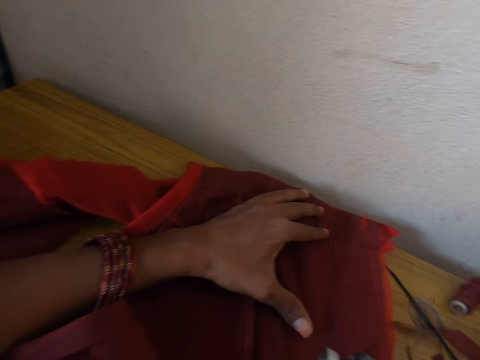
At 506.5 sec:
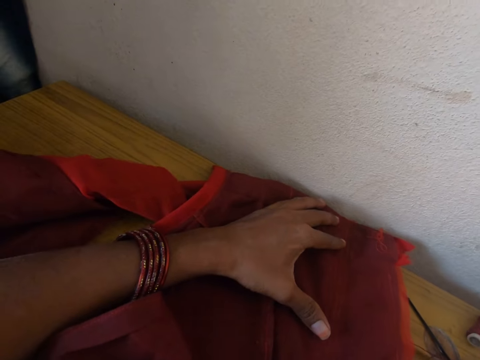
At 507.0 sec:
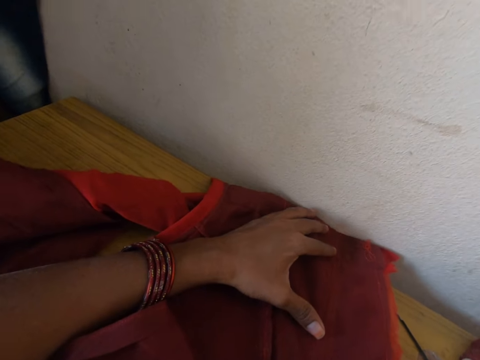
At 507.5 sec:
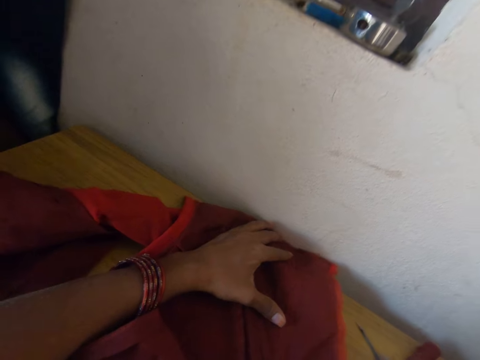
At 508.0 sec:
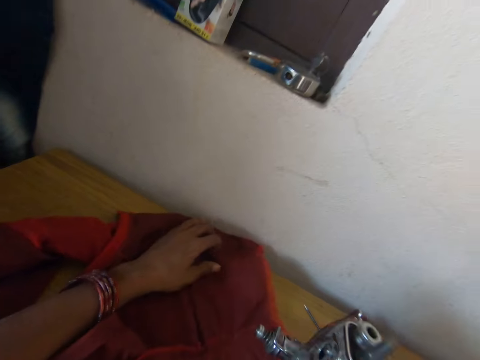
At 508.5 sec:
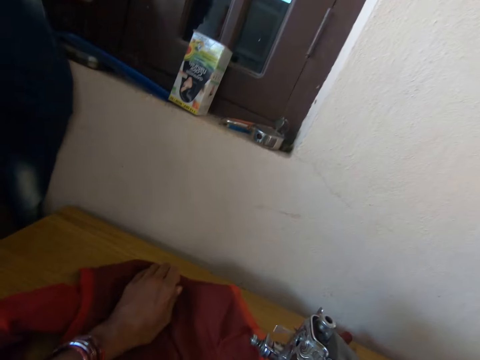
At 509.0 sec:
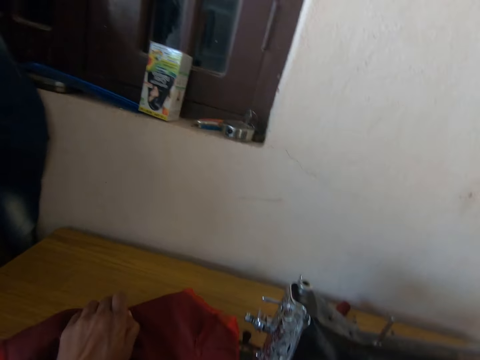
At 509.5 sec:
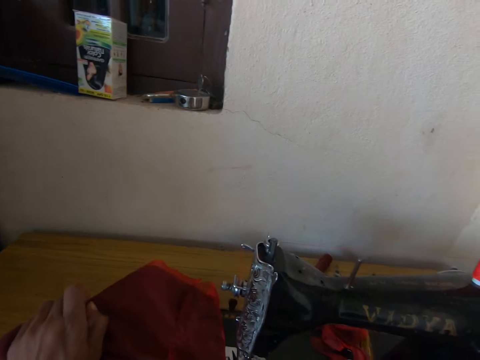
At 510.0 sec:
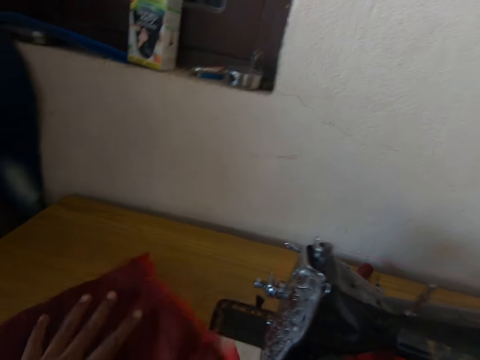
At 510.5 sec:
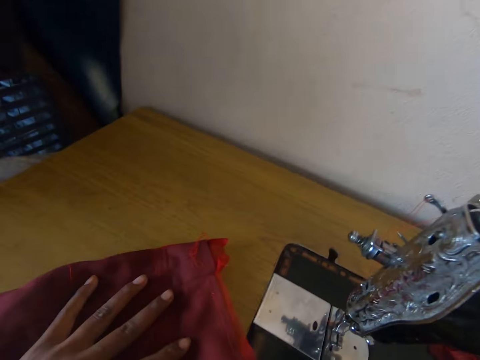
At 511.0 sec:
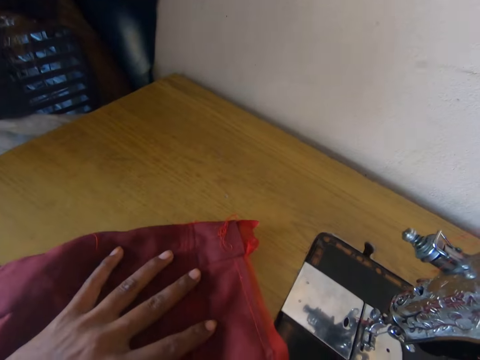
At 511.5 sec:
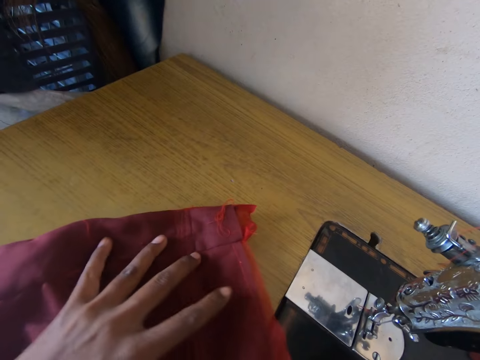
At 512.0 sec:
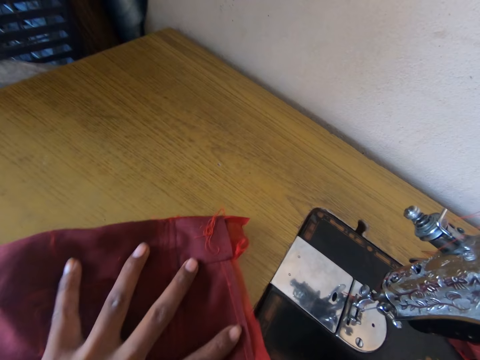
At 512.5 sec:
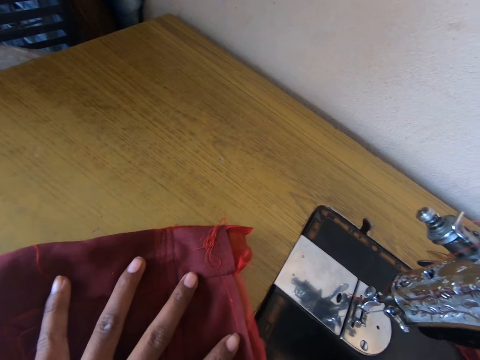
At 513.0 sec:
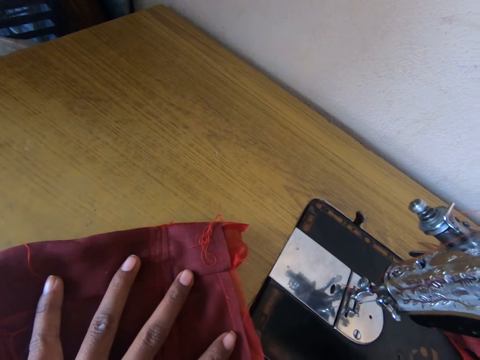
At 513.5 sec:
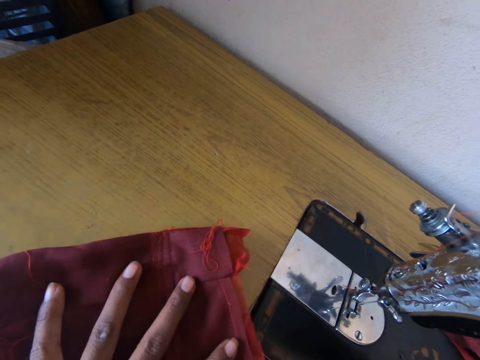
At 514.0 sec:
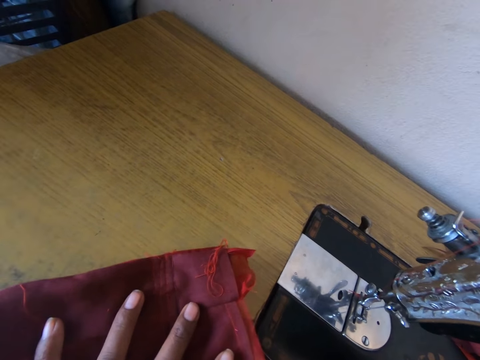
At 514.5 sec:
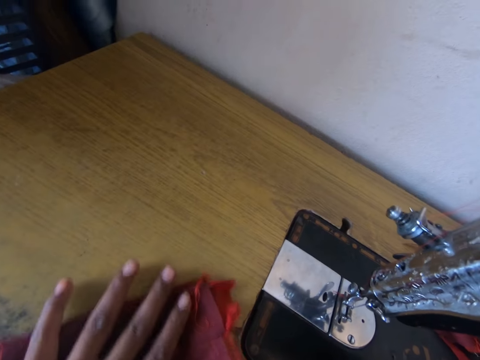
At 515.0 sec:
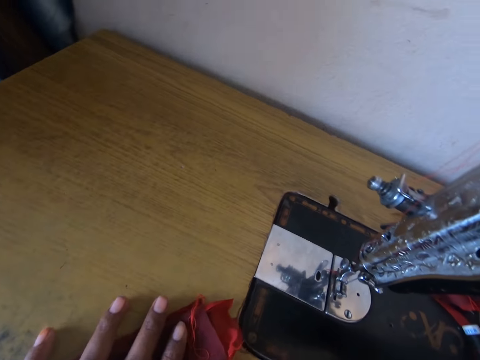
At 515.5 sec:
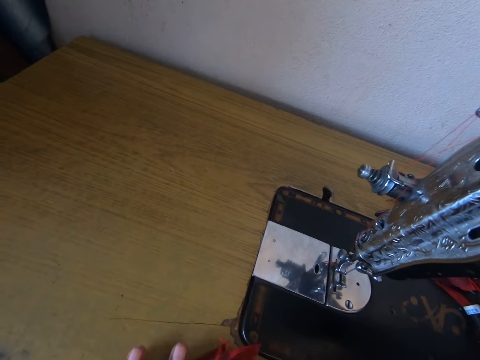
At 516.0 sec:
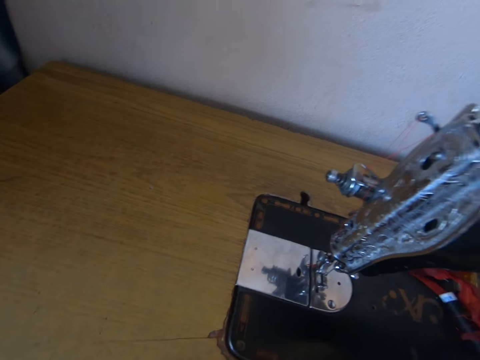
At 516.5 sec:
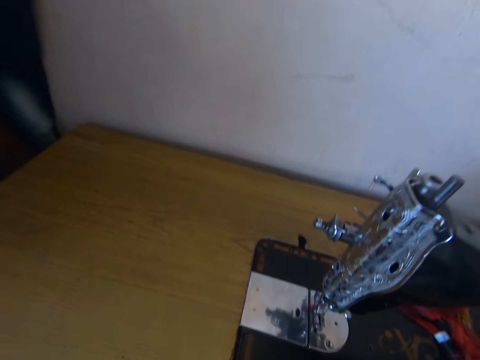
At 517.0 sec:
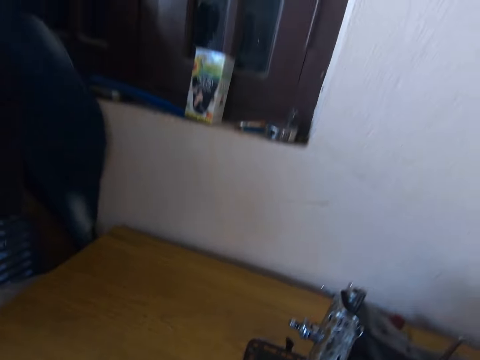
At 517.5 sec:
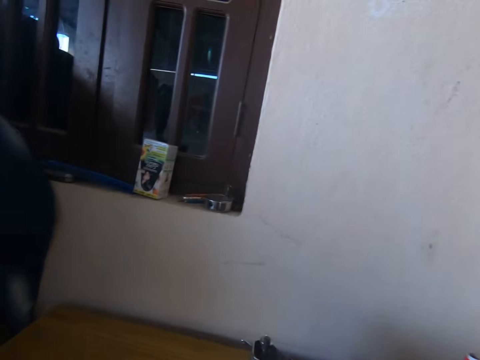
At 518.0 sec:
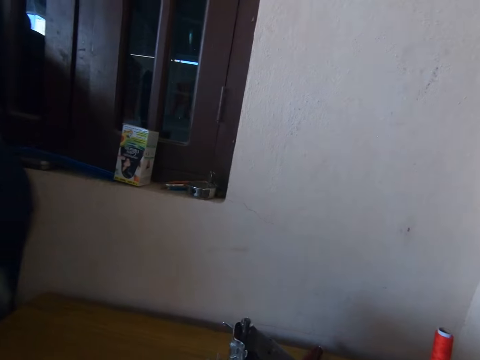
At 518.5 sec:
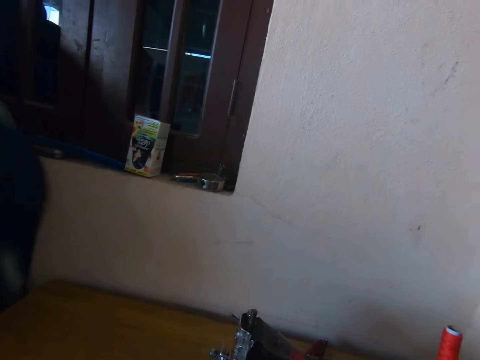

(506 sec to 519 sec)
The camera wearer holds the cloth with the left hand. They move the cloth on the table with the left hand. They look around the room.

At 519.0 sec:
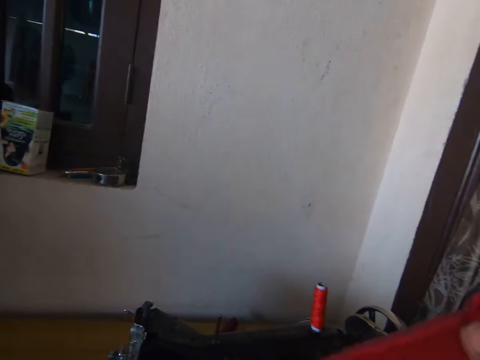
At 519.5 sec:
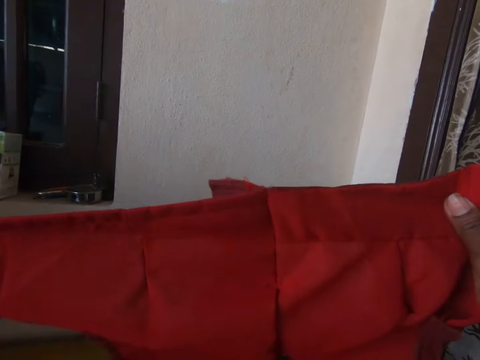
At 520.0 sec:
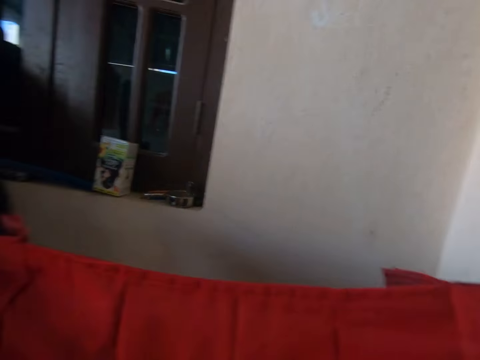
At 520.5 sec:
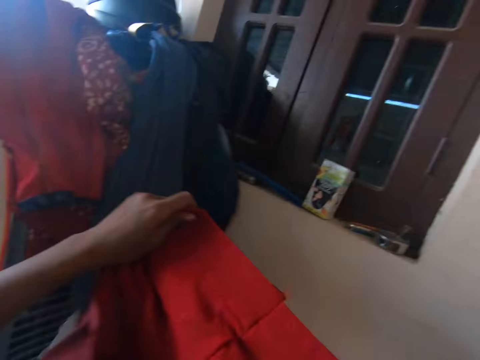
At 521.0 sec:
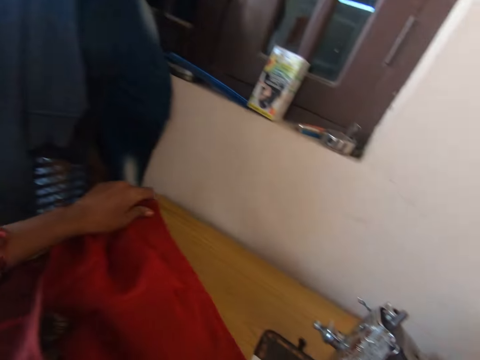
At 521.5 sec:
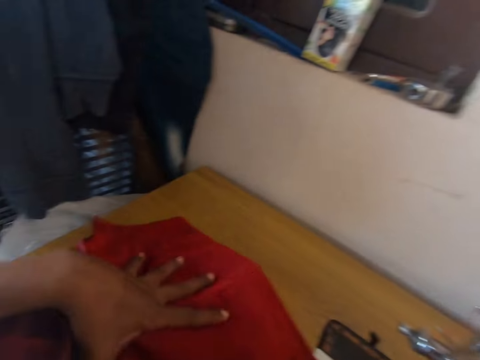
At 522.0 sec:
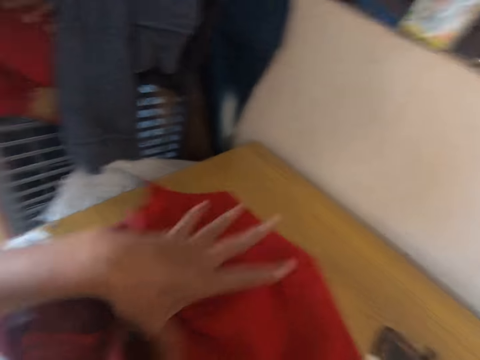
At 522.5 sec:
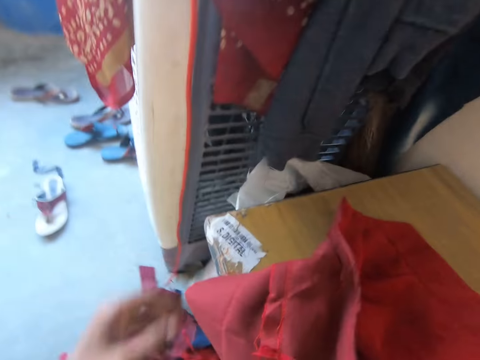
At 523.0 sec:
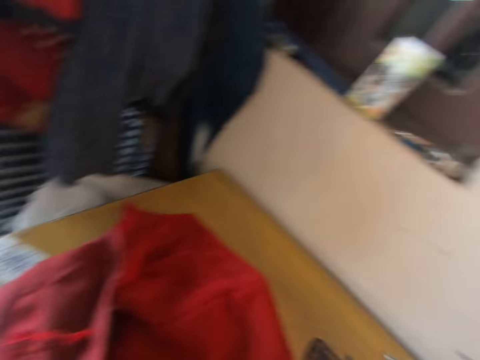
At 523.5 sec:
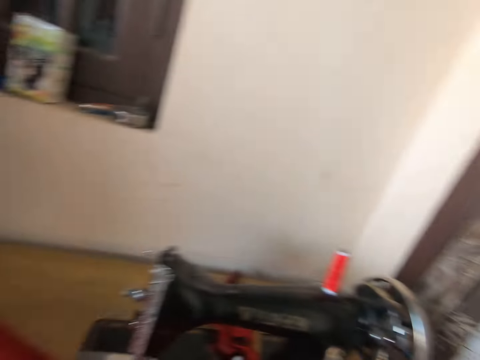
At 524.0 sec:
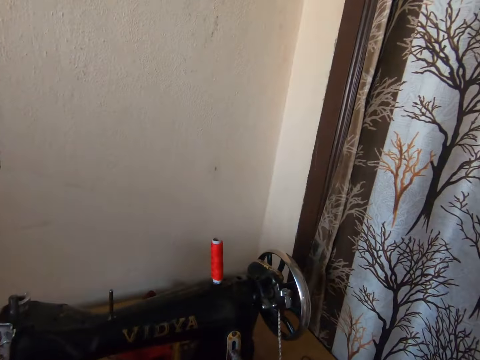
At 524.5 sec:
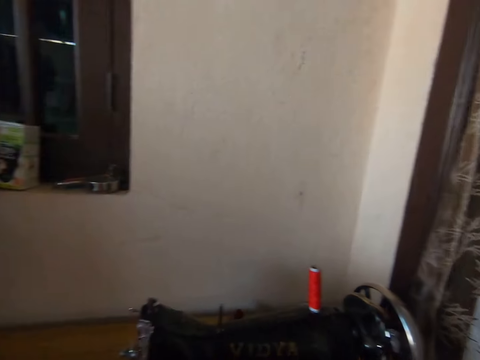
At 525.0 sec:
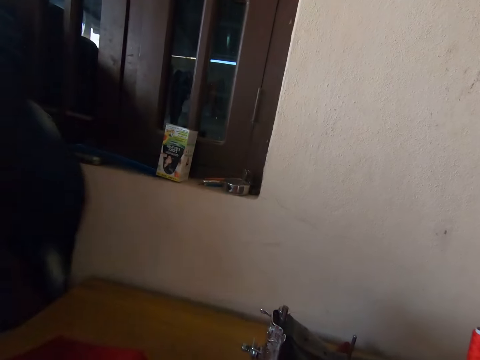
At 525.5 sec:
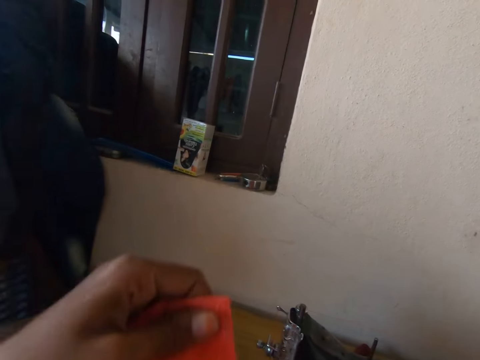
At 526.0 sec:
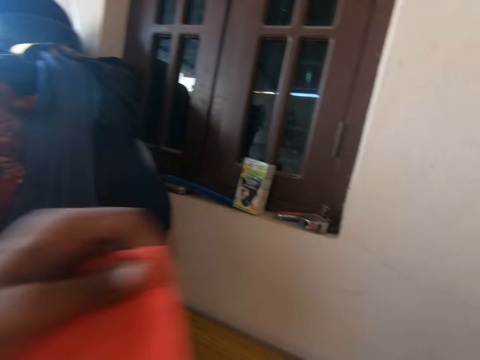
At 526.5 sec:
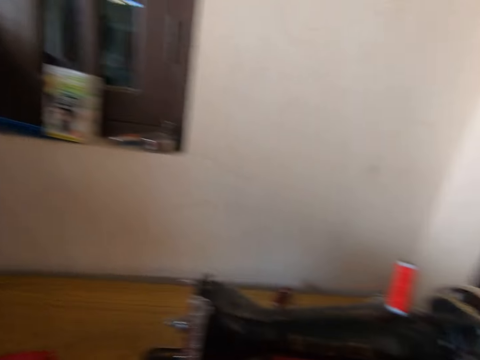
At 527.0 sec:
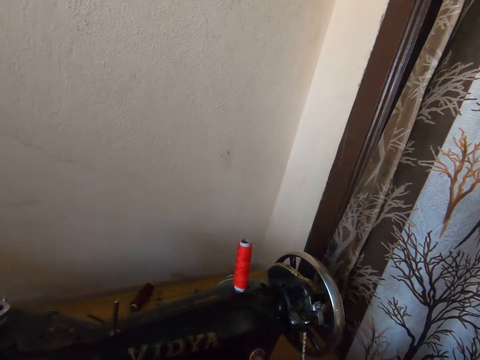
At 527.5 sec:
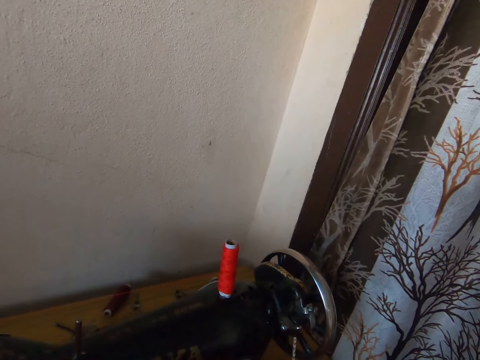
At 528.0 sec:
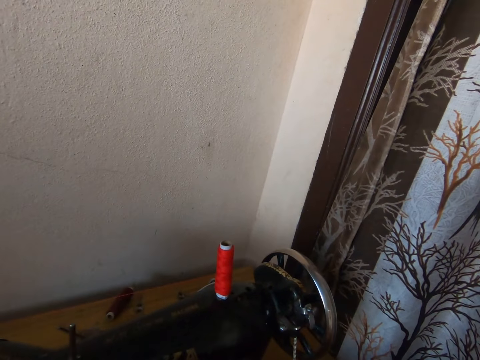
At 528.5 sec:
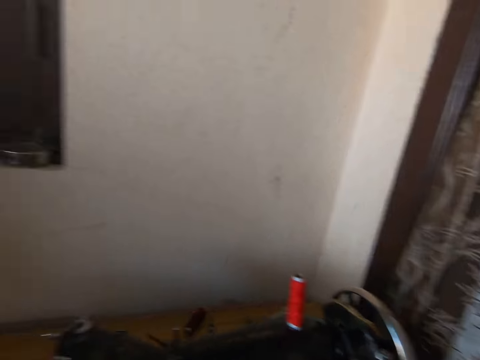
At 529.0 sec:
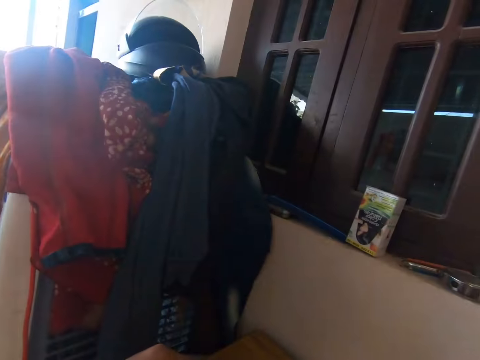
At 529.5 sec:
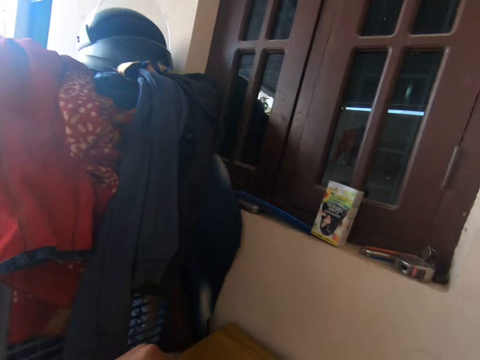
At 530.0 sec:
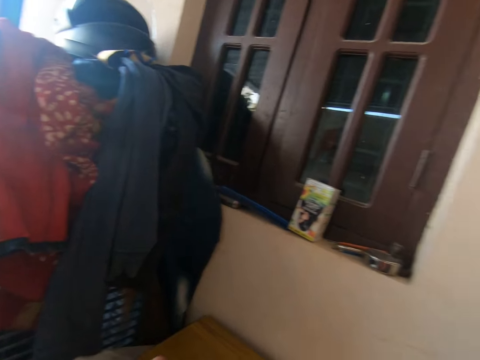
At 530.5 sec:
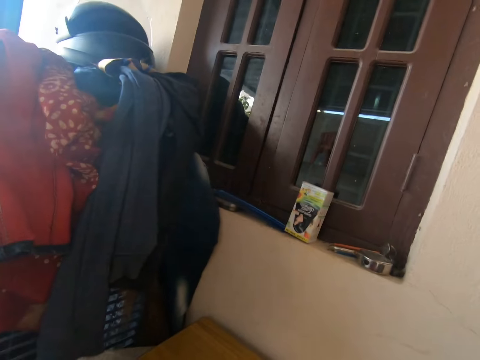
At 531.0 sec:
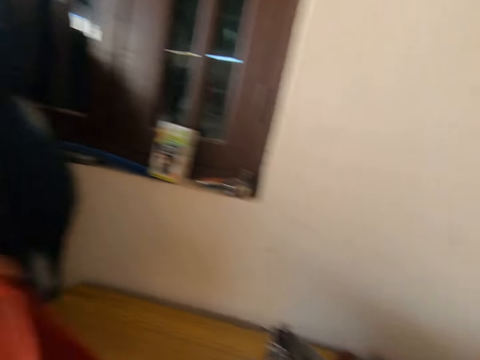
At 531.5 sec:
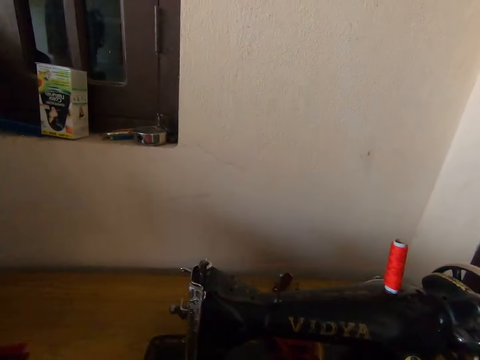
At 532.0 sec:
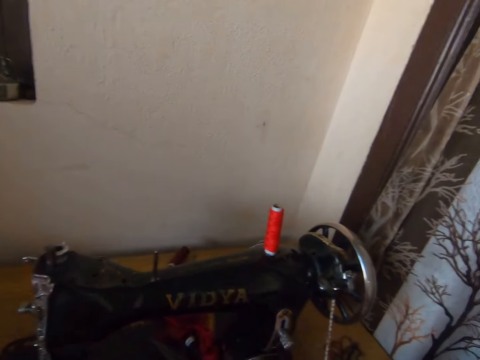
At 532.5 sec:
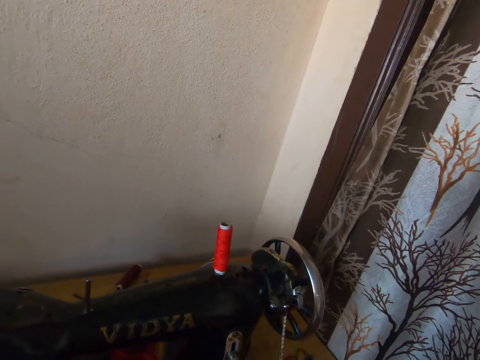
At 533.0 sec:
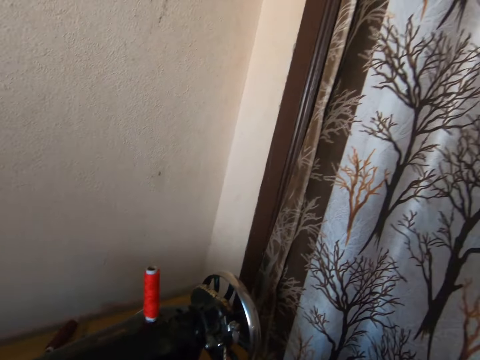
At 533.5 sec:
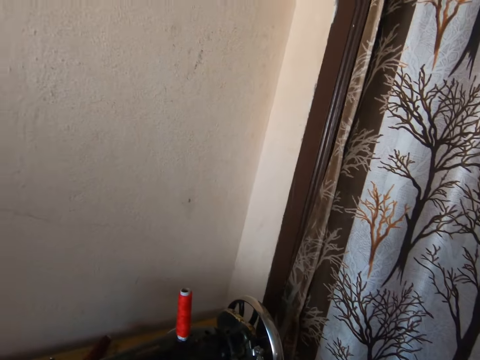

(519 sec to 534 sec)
The camera wearer looks at the cloth. They straighten the cloth with both hands. They place the cloth on the sewing machine. They move the left hand. They look around the room. They adjust the cloth. They hold the cloth with the left hand. They move the left hand.
